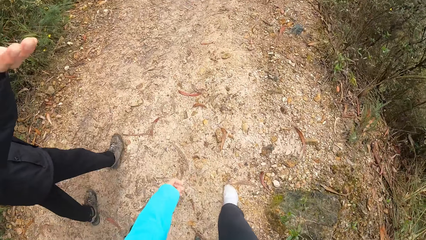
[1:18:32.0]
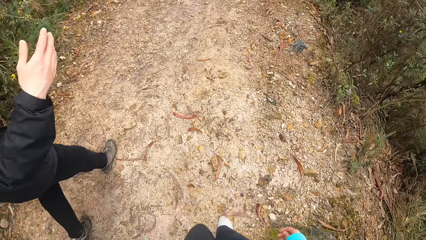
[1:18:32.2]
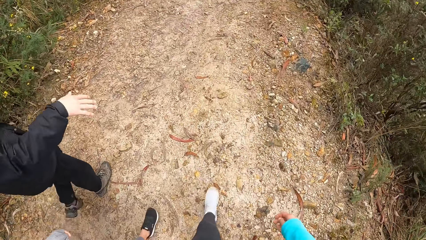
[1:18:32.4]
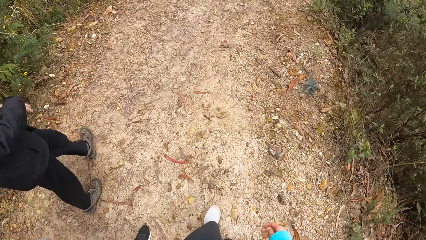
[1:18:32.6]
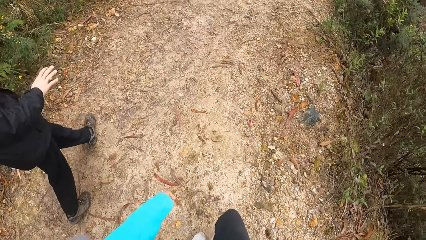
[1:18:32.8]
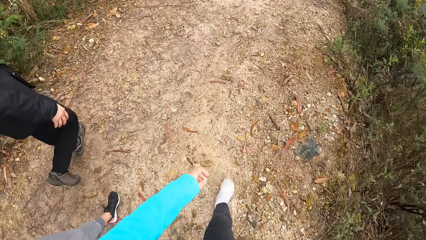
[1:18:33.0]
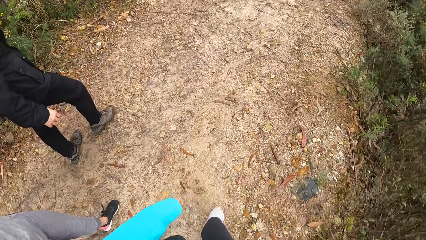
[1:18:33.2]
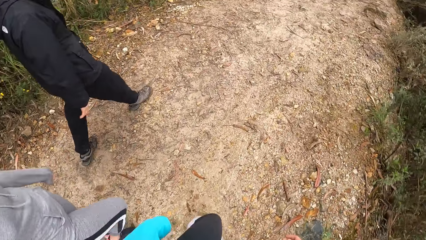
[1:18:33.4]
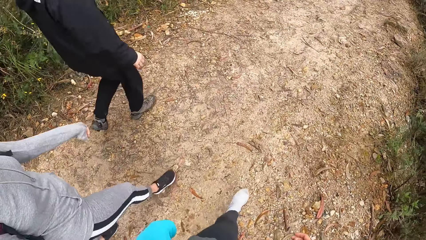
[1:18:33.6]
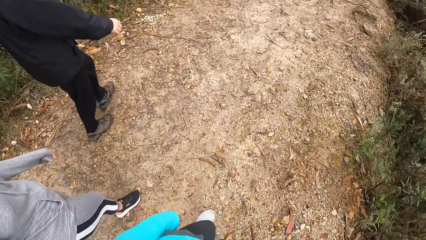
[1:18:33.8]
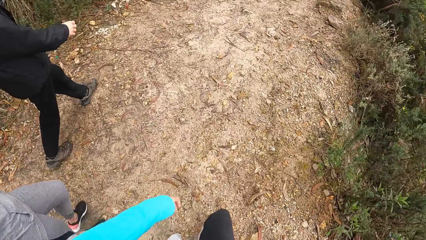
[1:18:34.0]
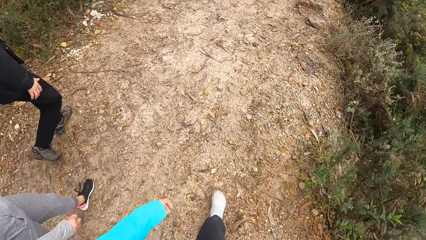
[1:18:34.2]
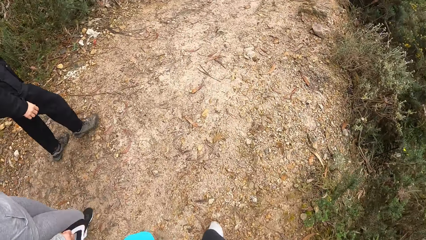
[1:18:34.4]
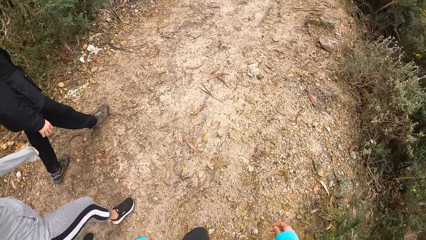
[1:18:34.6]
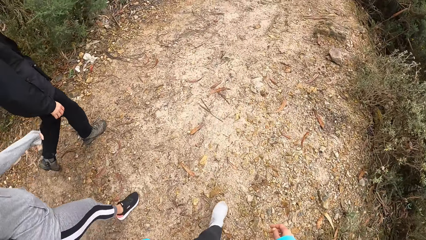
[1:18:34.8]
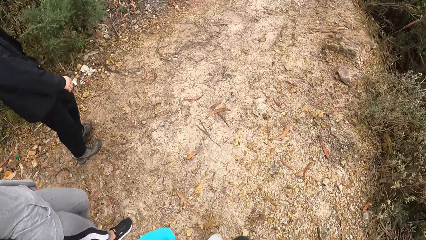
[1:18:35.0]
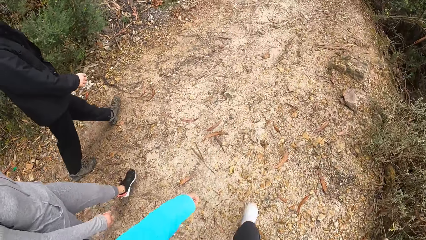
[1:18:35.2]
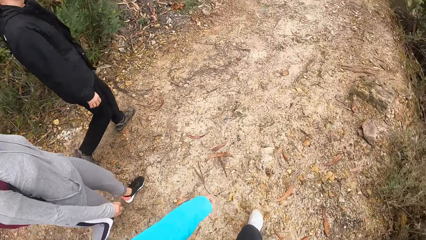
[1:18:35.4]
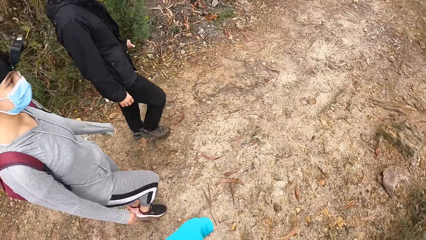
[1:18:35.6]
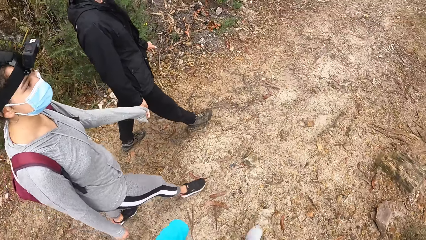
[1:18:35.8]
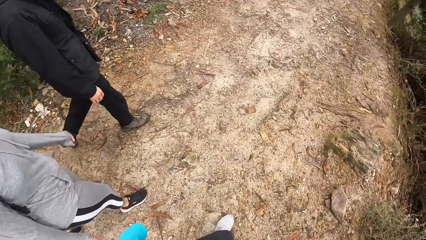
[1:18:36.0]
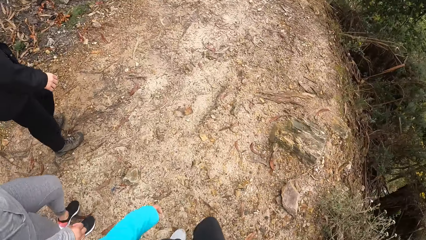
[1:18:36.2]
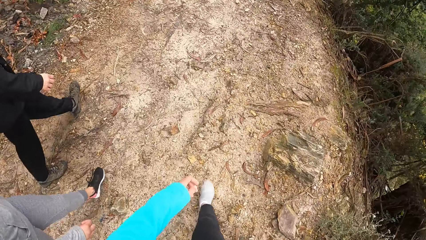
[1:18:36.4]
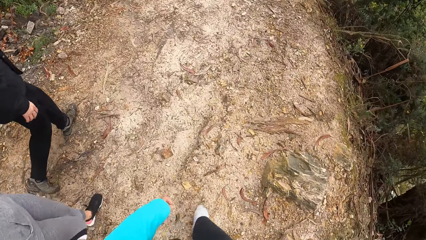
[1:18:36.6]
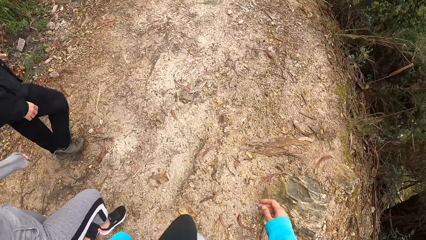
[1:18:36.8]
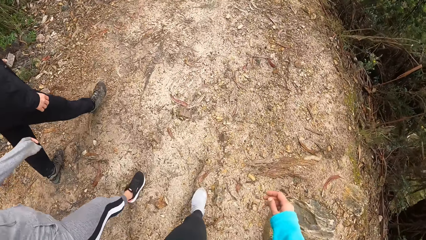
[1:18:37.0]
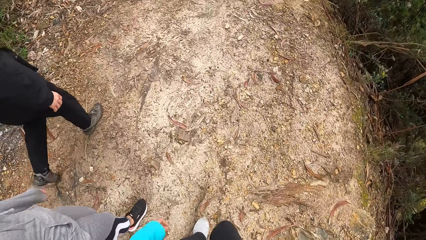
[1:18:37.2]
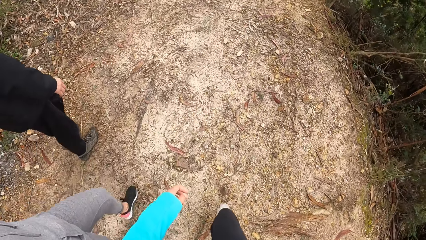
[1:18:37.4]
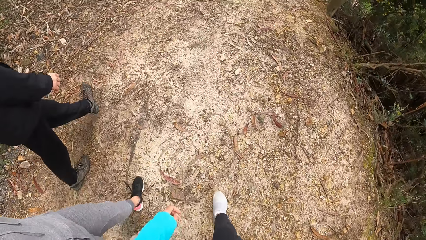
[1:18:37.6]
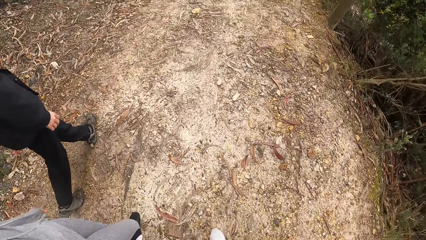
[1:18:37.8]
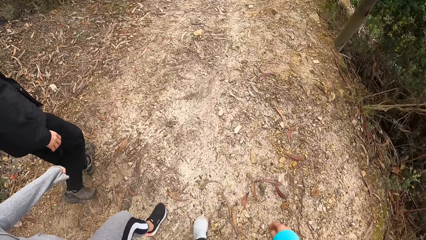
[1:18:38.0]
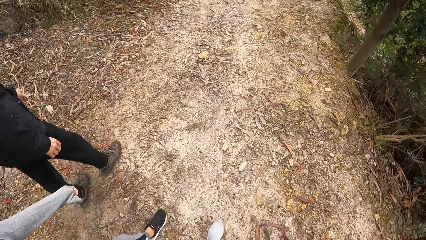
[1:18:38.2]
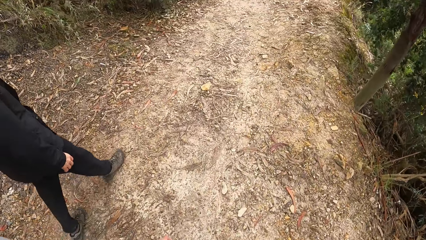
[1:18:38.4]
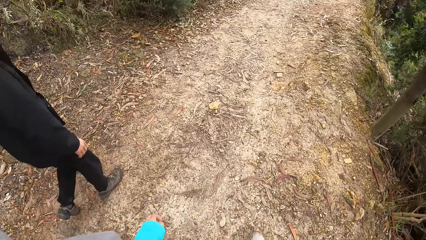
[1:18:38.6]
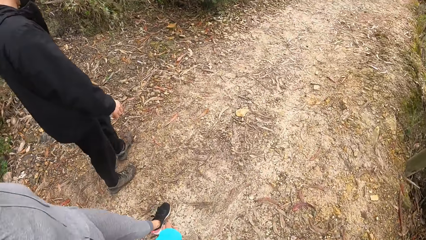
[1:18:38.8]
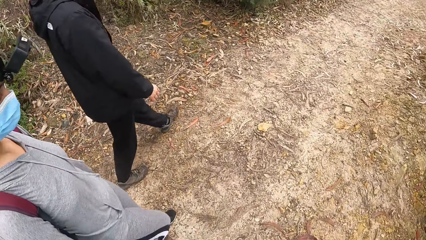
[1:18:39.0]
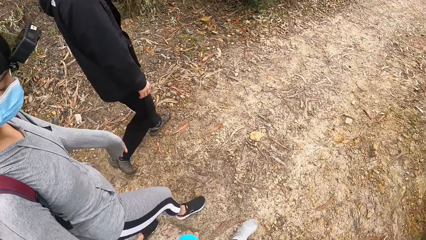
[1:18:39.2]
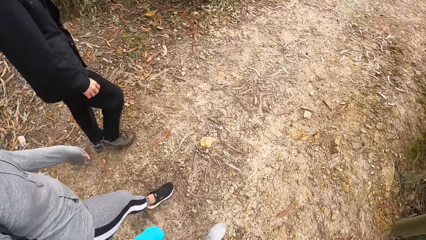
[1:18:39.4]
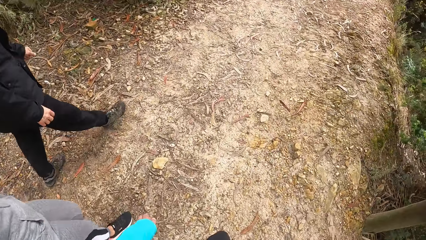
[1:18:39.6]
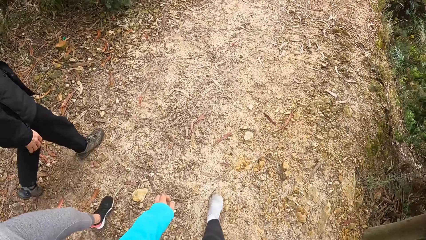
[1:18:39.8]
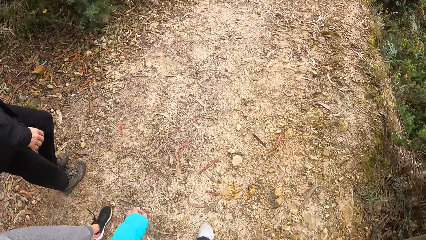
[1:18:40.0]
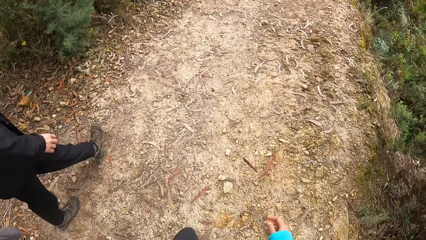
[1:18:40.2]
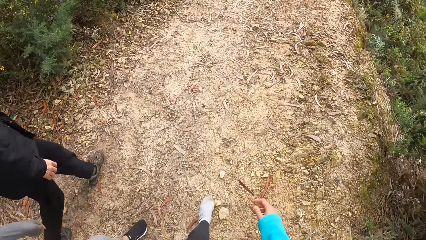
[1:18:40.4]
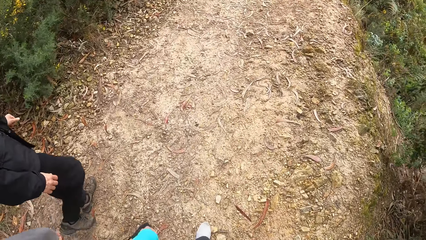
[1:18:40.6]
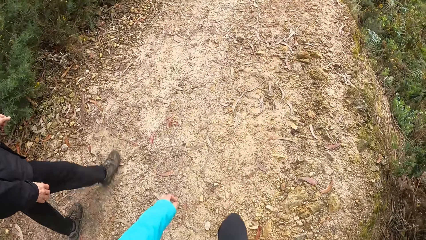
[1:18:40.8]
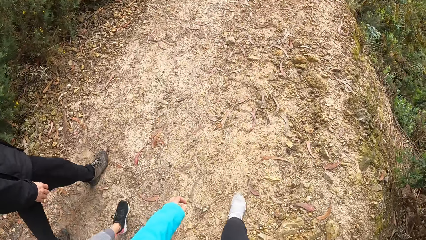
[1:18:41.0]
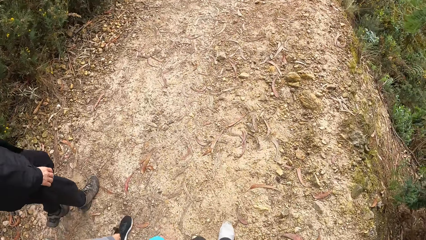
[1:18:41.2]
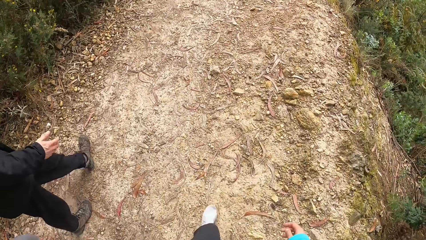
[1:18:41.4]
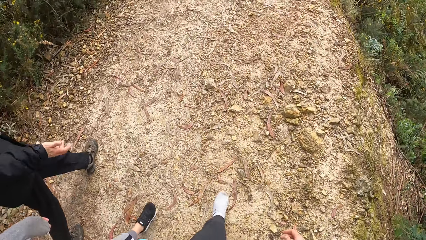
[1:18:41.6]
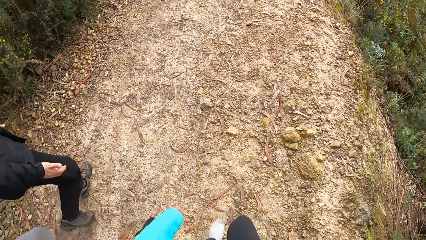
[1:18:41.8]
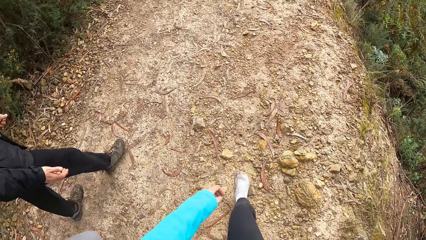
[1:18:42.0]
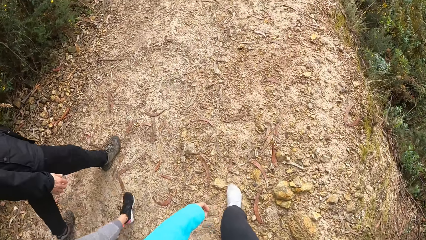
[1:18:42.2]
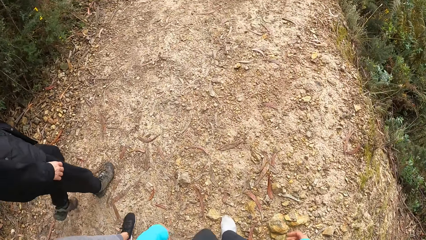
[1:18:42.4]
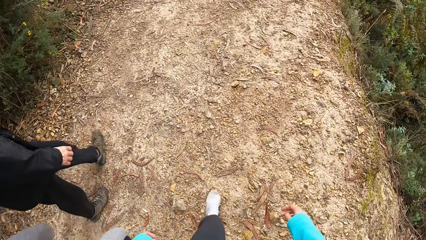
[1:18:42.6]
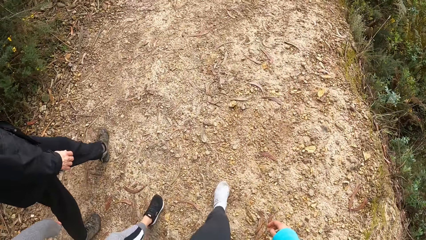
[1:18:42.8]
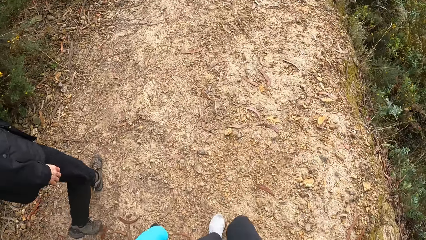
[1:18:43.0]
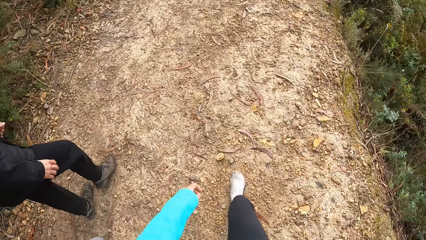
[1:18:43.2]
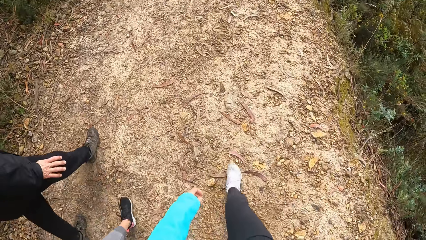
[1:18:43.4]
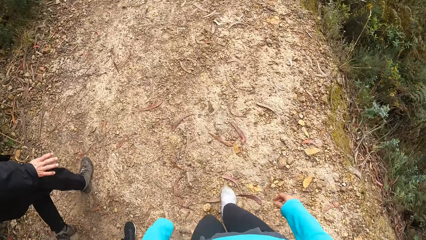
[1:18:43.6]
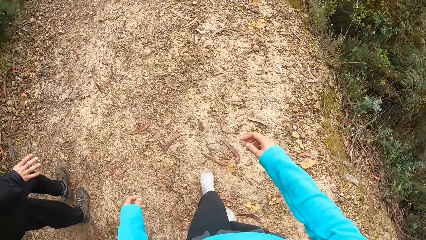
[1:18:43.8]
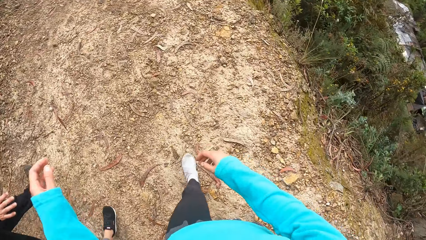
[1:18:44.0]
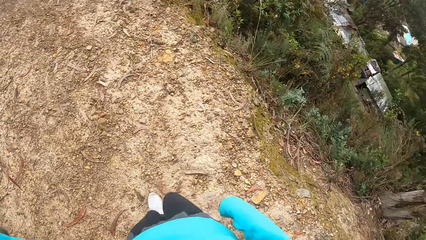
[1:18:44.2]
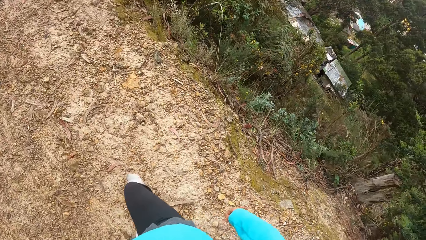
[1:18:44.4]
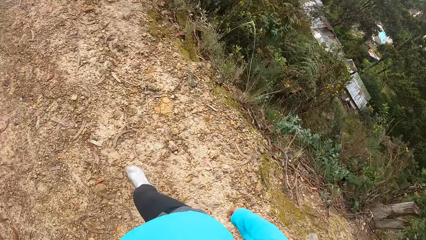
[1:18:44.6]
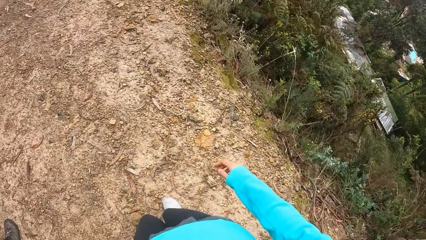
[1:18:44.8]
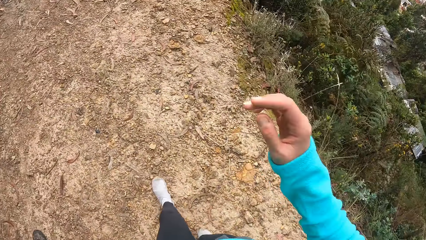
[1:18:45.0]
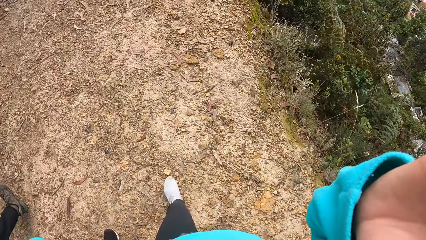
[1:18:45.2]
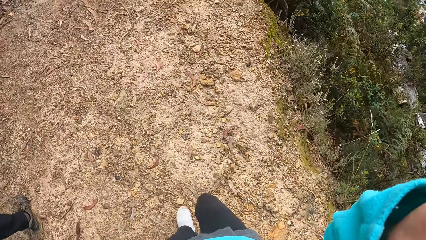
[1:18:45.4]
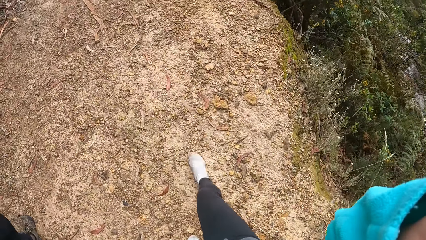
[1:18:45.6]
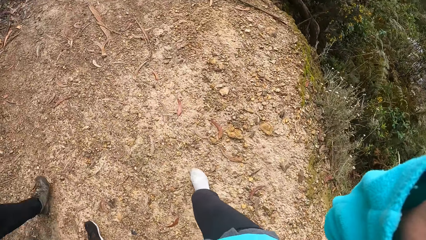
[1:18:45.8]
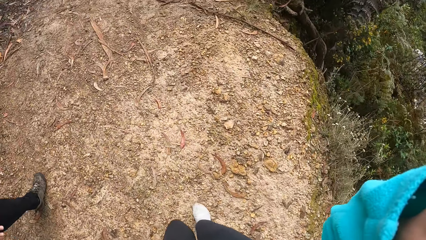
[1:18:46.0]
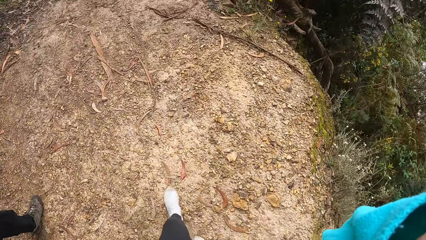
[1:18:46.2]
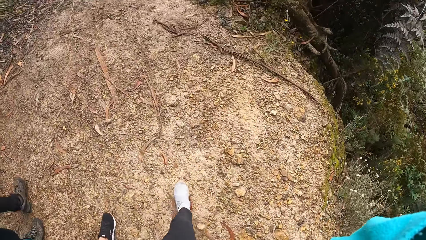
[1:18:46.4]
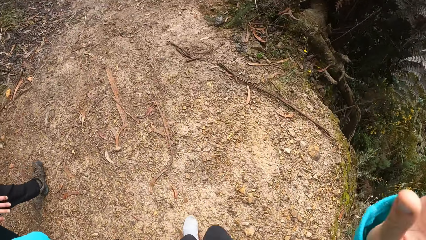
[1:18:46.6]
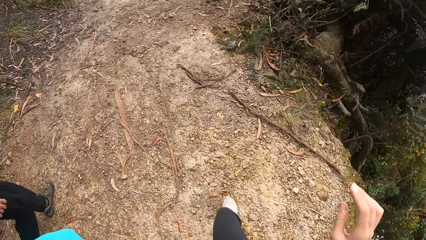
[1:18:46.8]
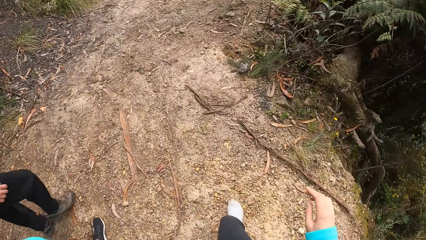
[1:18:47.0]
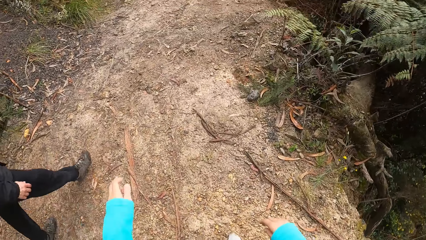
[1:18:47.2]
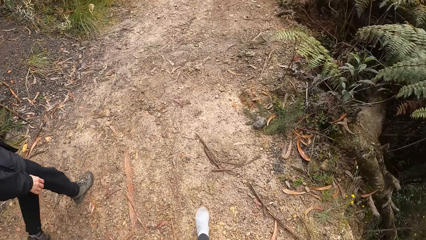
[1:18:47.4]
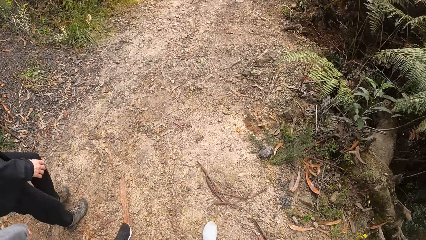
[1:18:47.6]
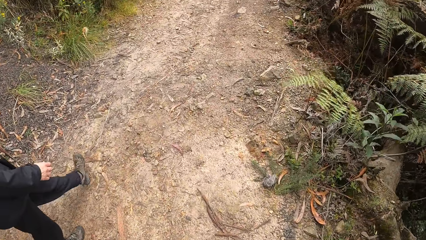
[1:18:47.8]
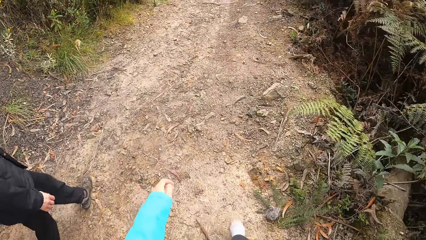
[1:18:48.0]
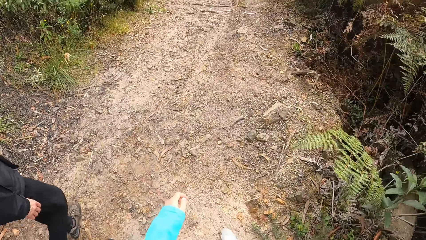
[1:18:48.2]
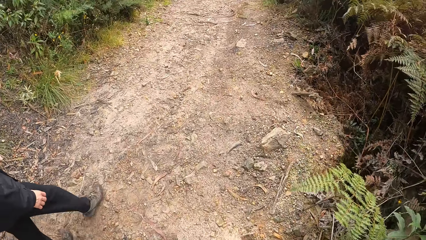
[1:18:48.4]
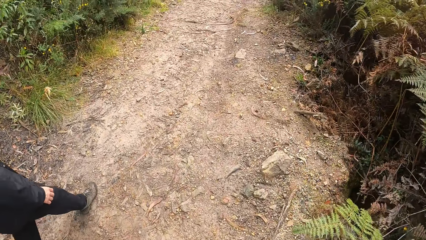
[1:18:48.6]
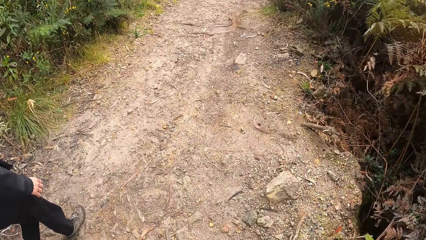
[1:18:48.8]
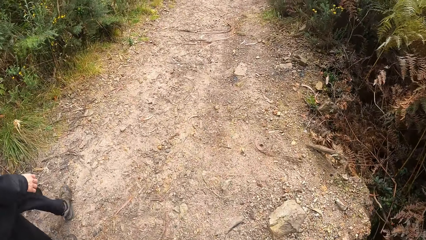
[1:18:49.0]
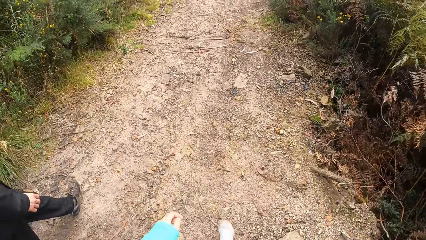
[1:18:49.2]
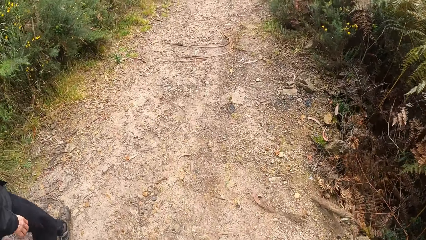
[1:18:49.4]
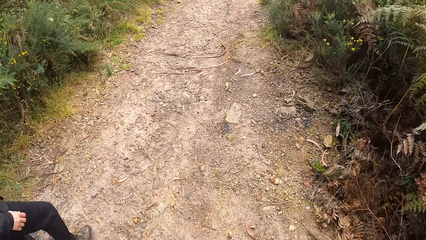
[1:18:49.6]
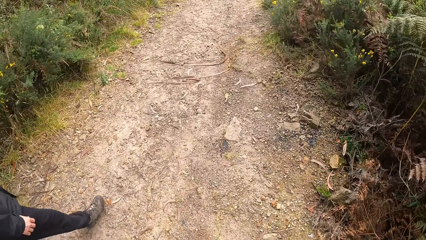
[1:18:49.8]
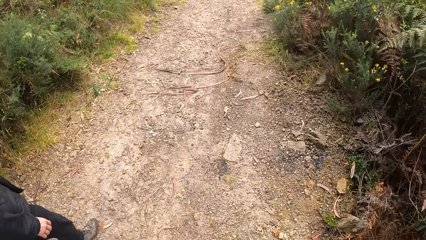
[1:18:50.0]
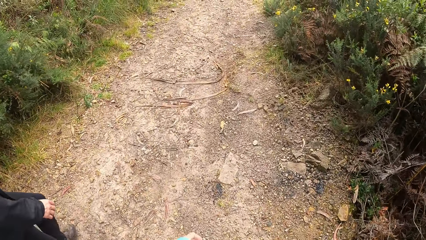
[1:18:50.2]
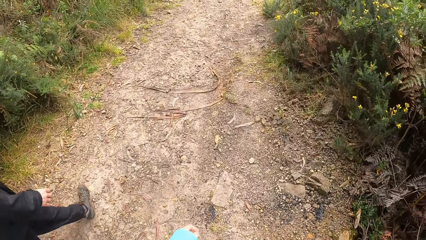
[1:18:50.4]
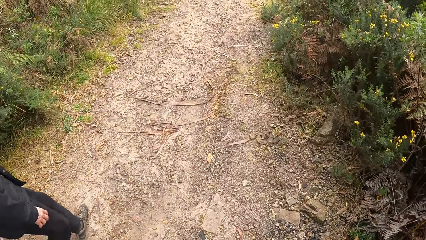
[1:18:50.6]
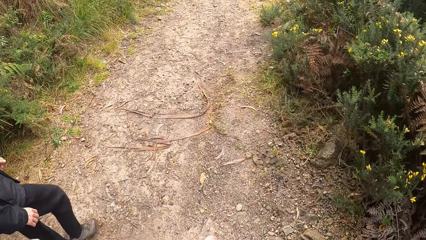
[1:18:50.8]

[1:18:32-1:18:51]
The camera wearer adjusts the camera on his head with his hands.
